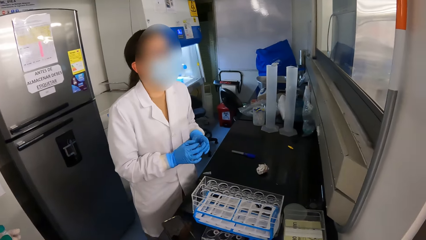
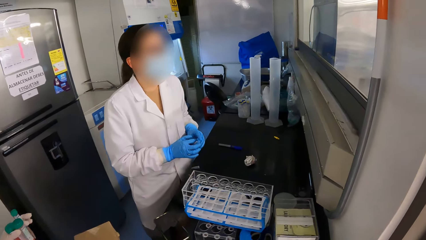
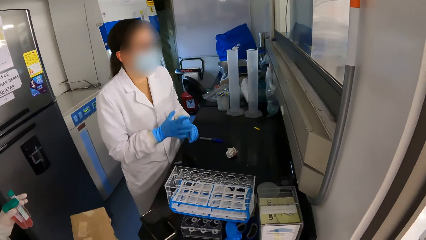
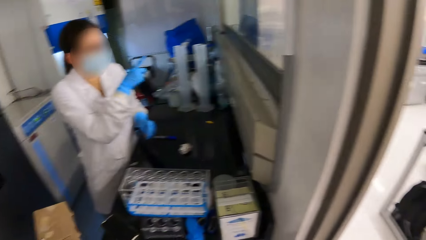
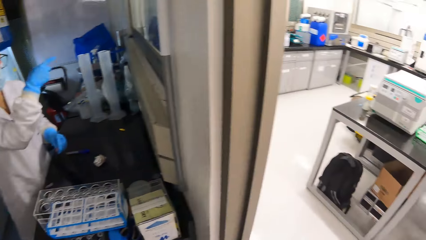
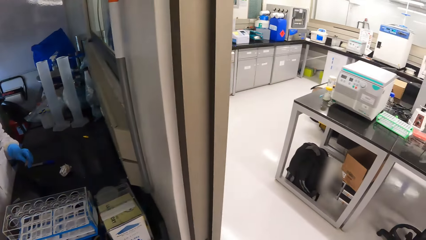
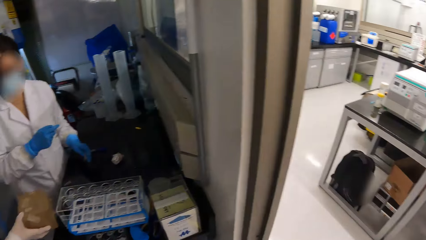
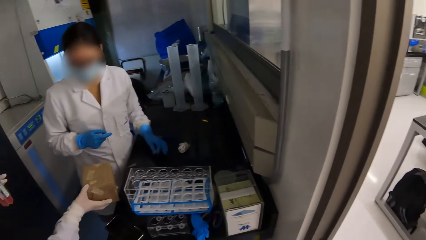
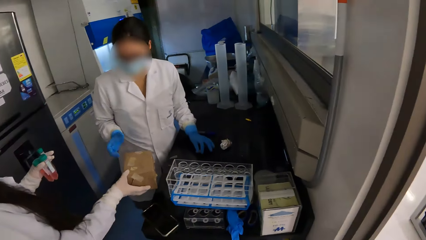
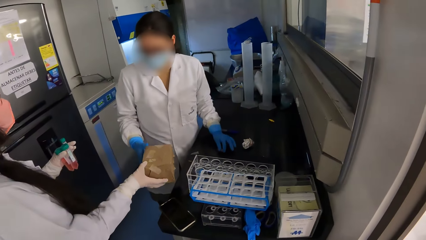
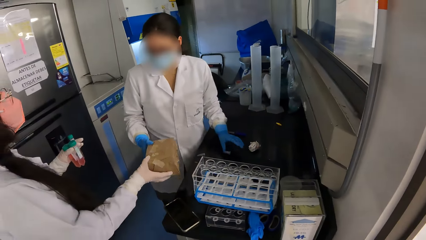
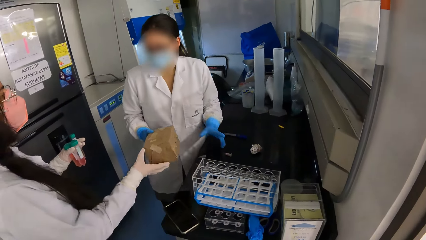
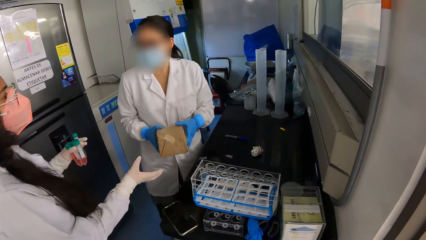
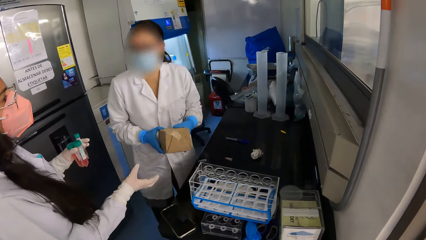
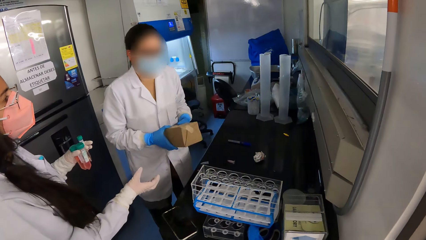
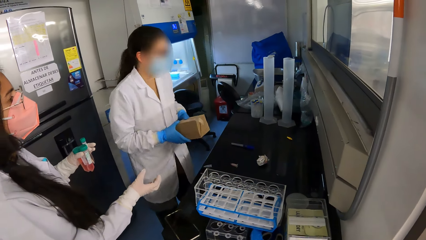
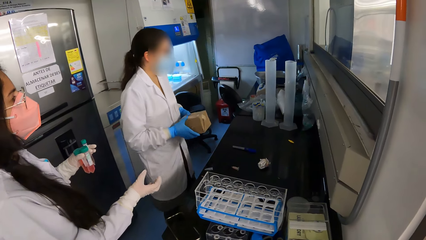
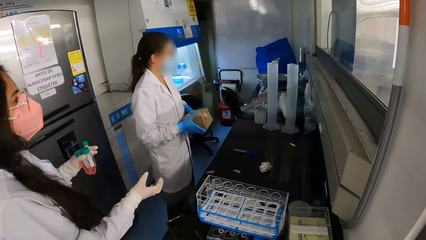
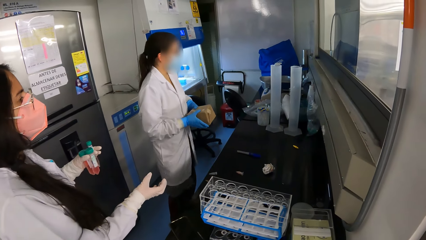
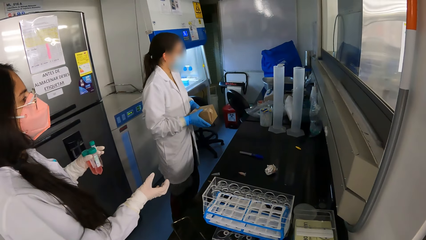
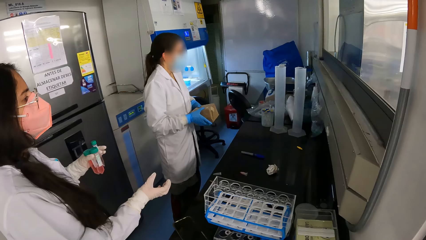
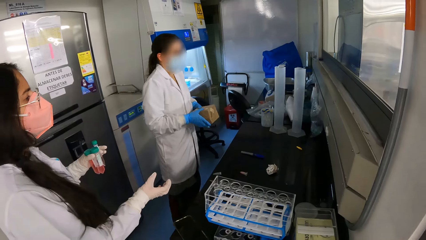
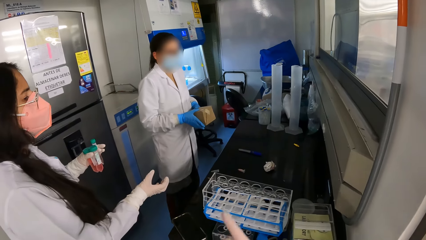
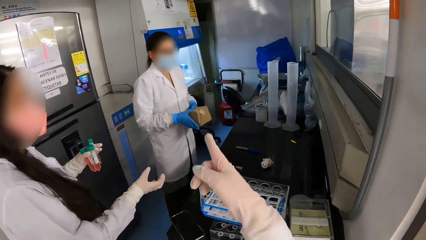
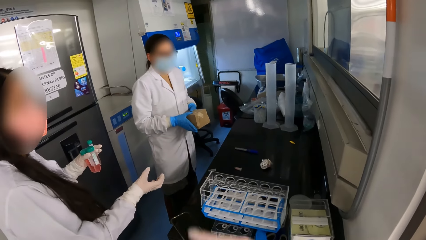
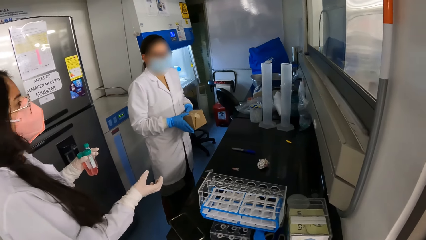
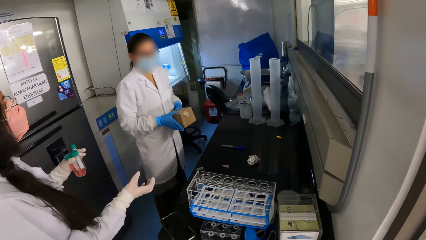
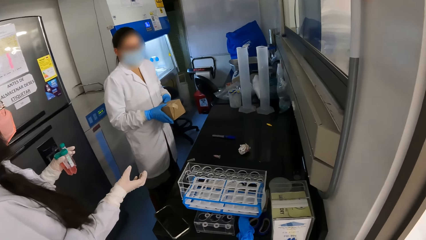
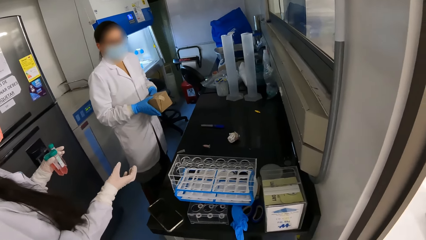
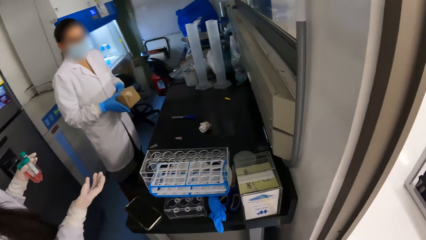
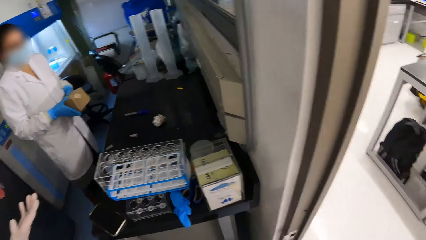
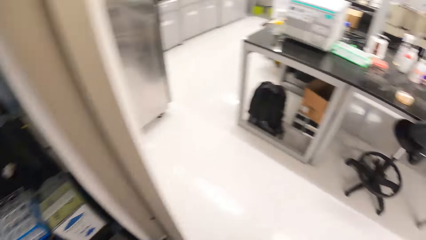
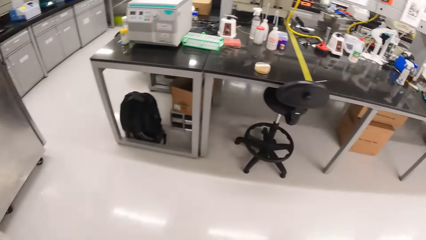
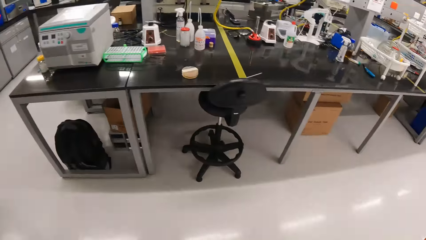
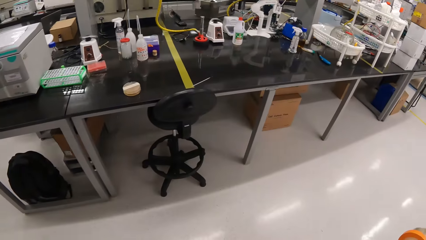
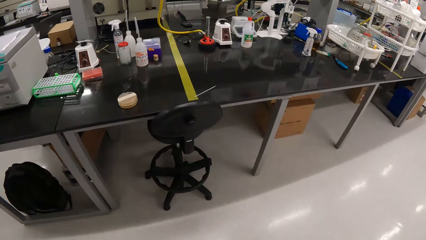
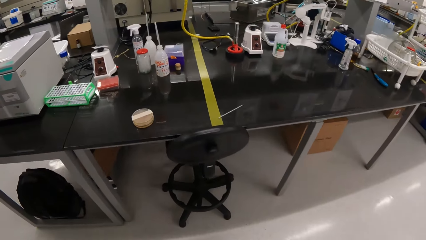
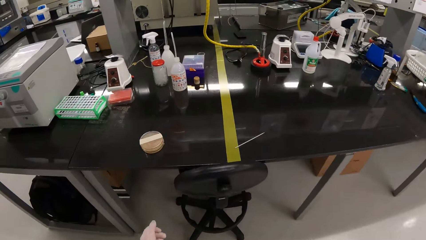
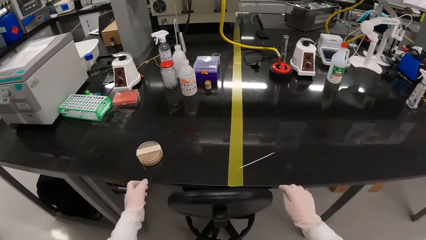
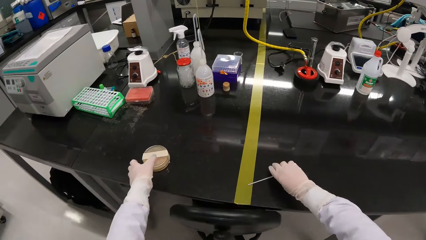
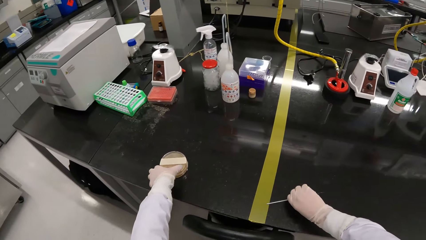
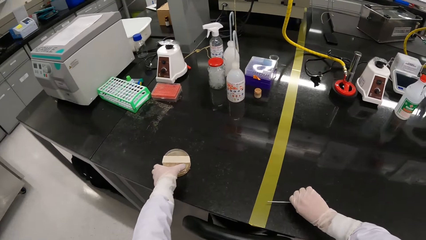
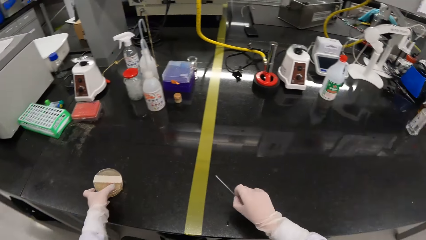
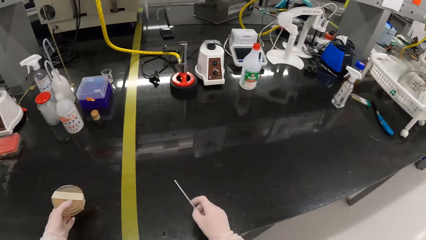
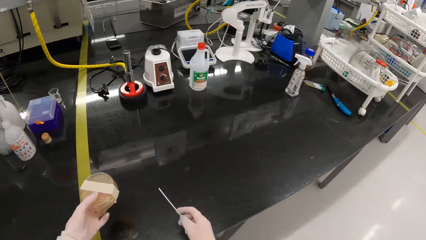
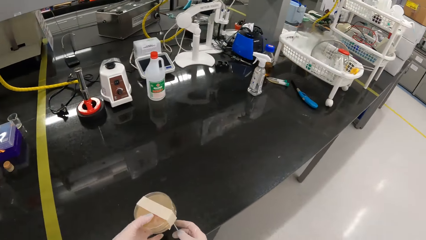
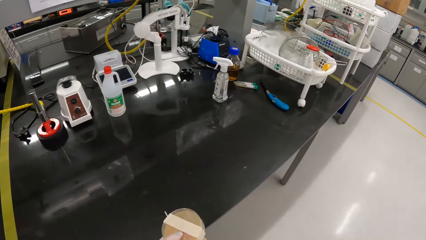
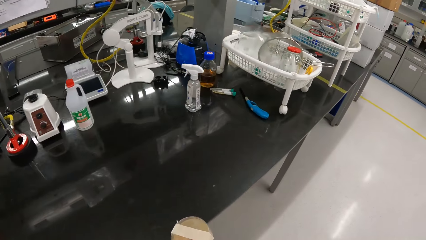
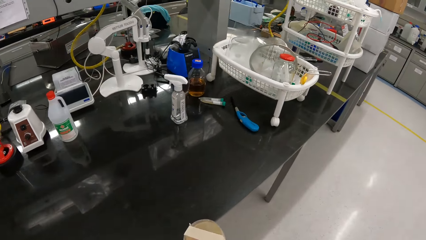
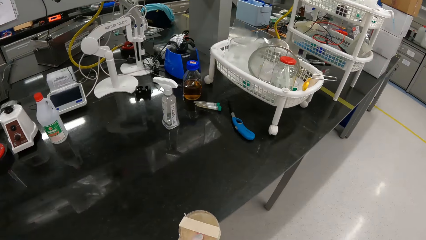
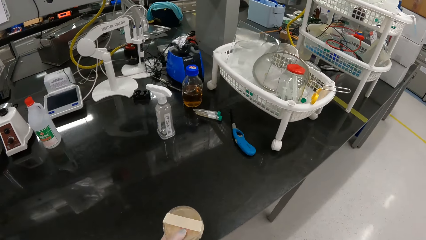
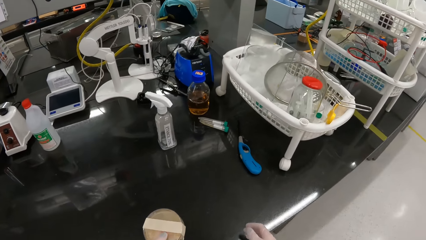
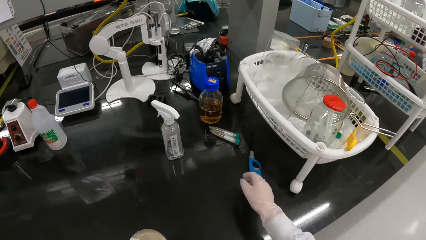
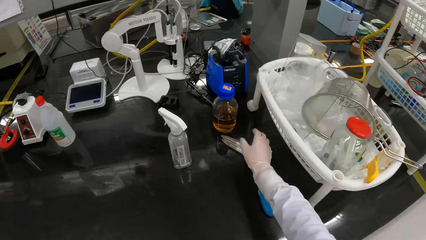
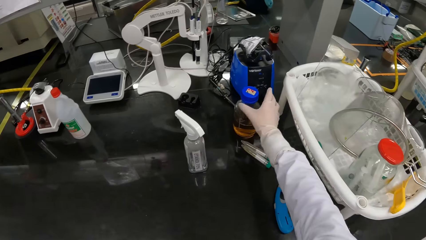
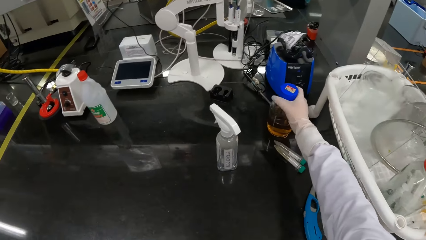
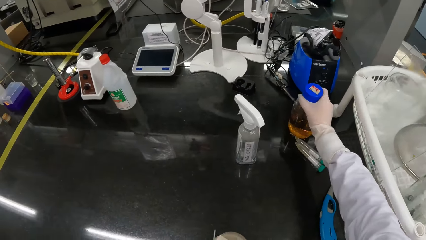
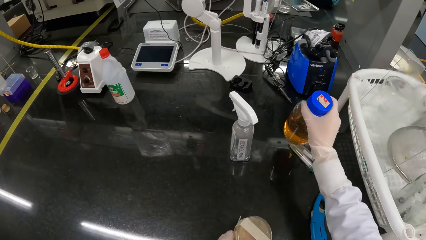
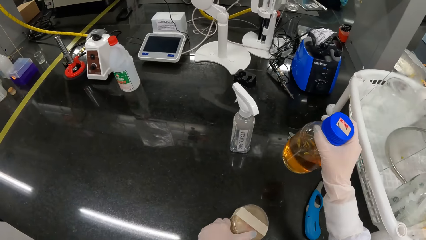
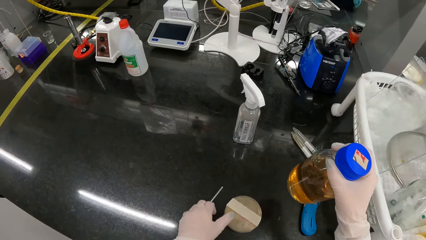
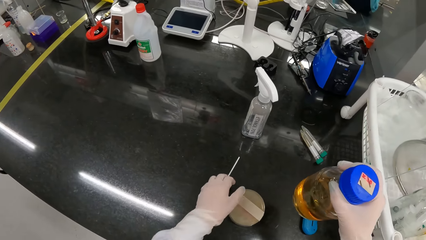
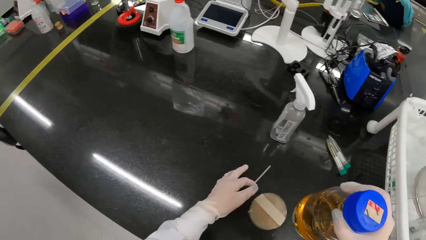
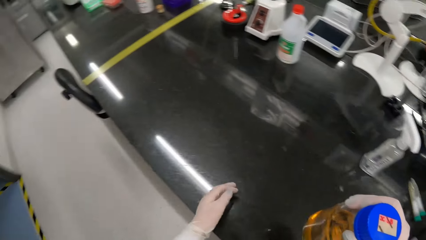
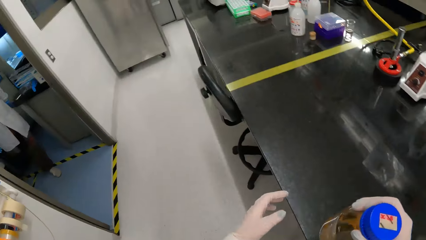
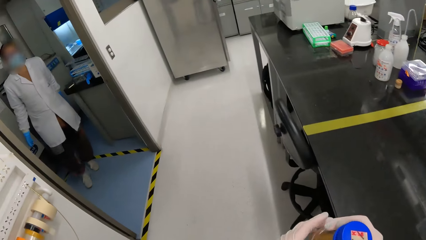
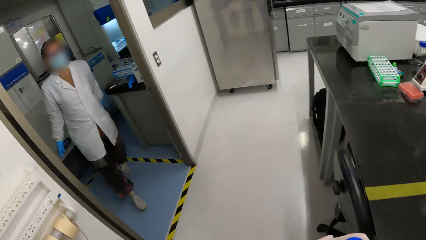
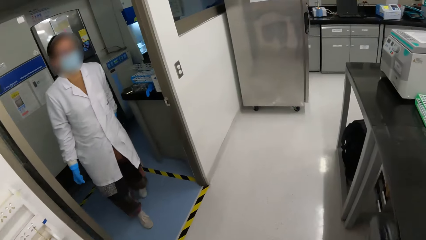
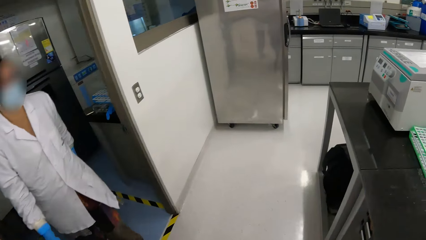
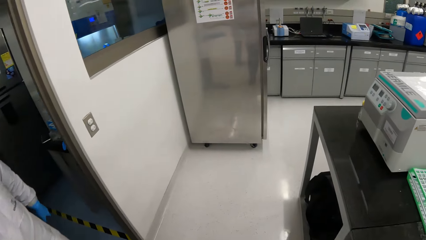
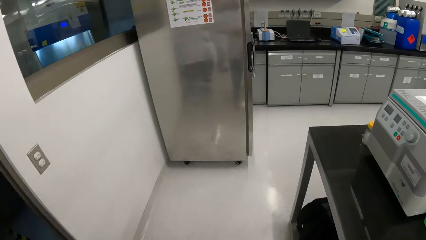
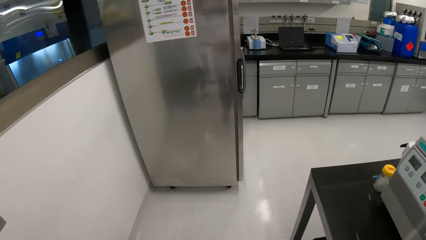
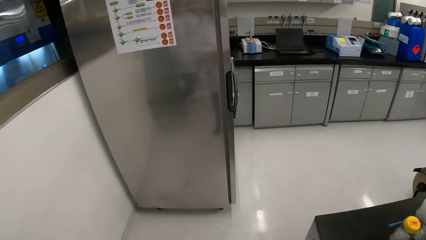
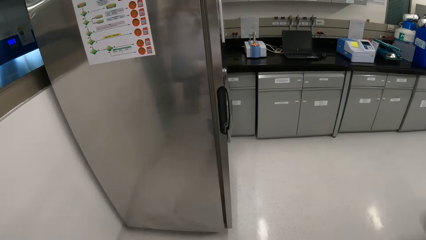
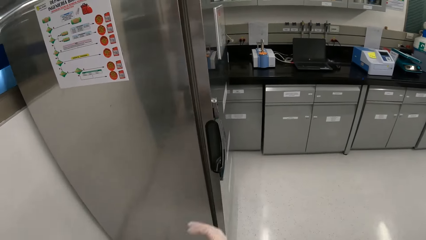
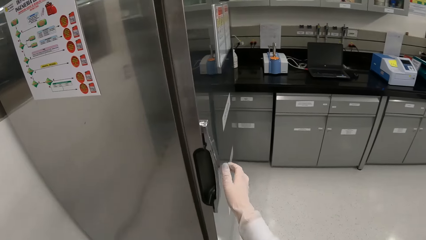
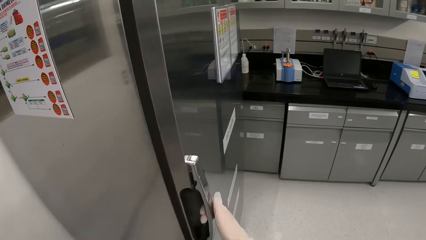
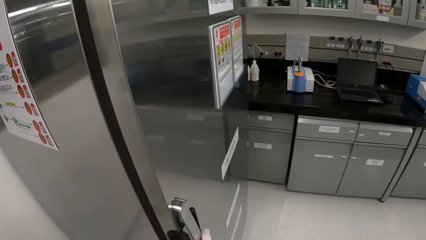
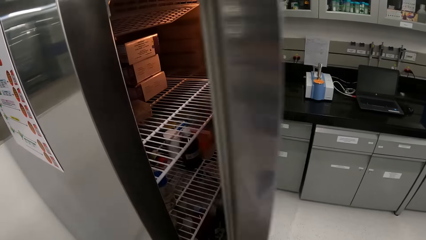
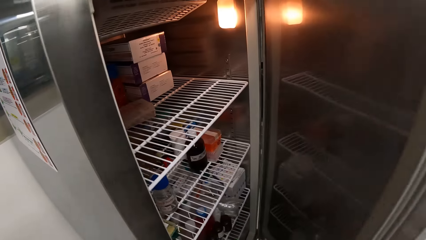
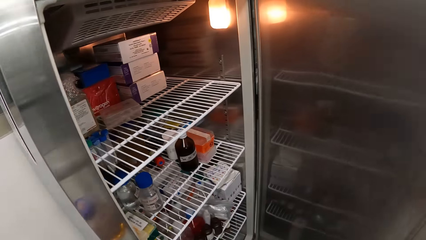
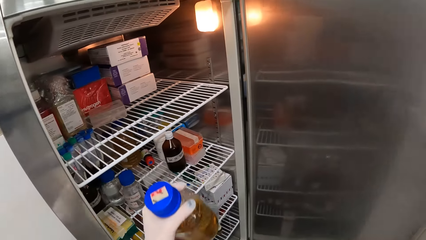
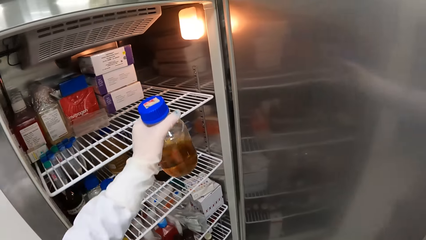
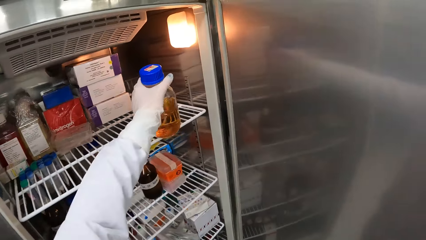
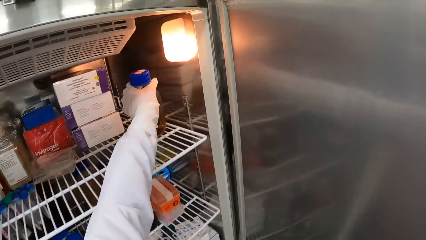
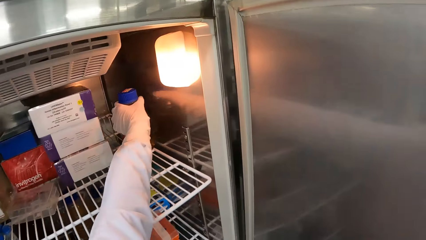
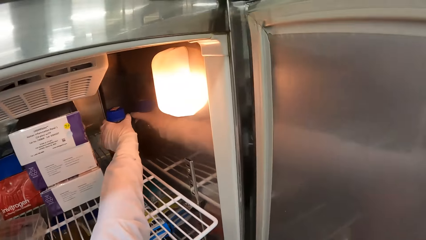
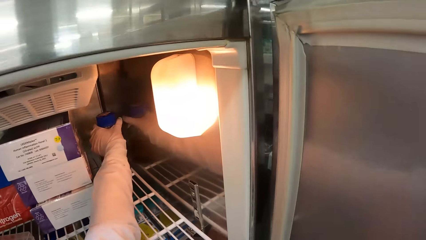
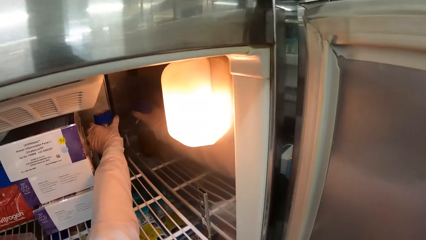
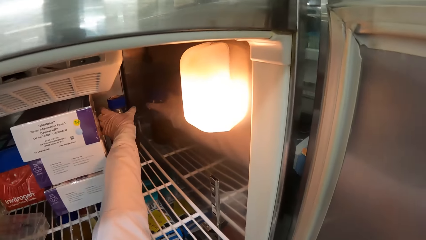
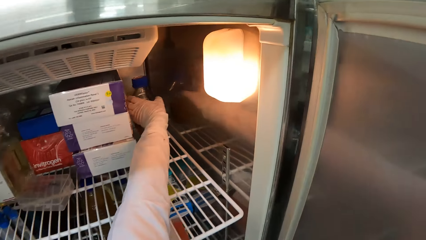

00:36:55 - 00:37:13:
A woman passes the microtube from her right hand to her left hand. Another woman holds some specimen containers and a box with both hands. The camera wearer looks around the lab. The second woman interacts with the first woman and the camera wearer. The first woman drops the microtube on the table with her left hand. The second woman gives the box to the first woman with her right hand. The first woman holds the box with both hands. The camera wearer stares at the first woman. She walks around the lab. She walks into a main laboratory. She picks up a container and a stick from the table with both hands. She walks around the lab. She picks up a jar or bottle from the table with her right hand. She drops the container on the table with her left hand. She drops the stick on the table with her left hand. She walks around the lab. The first woman walks into the main laboratory. The camera wearer opens a fridge with her right hand. She puts the bottle in the fridge.
